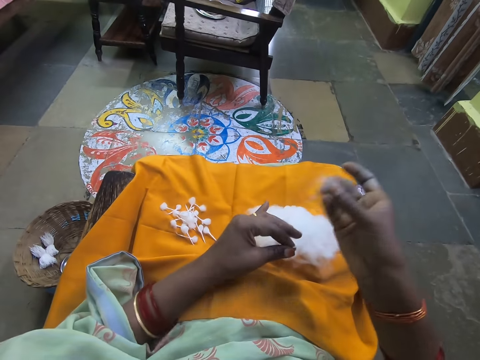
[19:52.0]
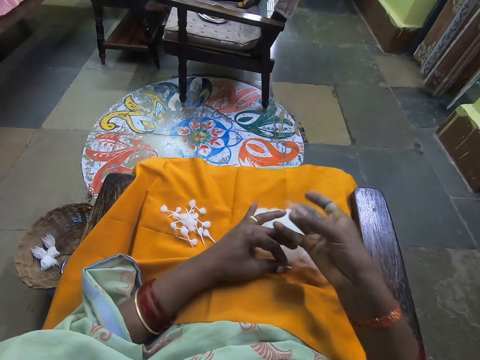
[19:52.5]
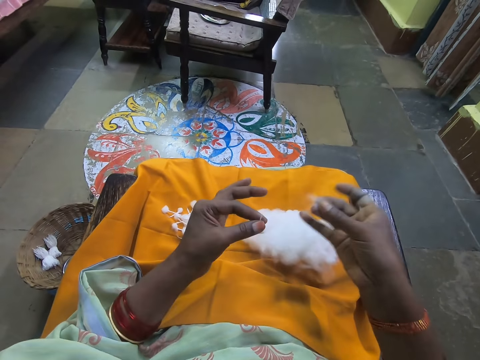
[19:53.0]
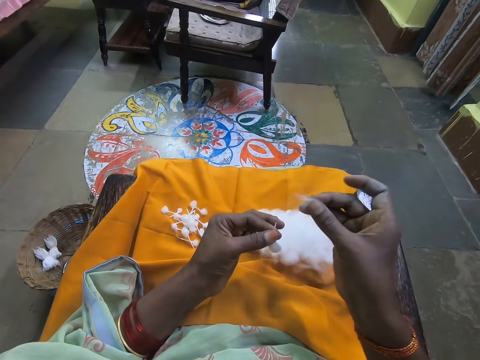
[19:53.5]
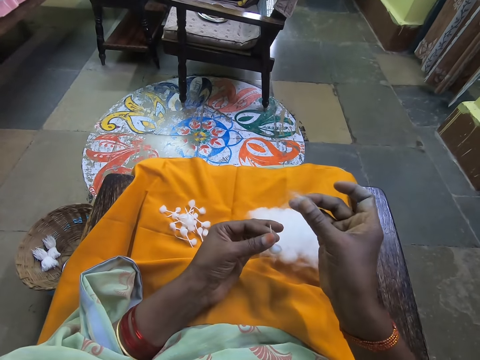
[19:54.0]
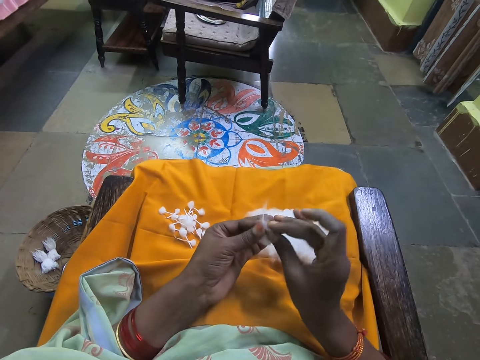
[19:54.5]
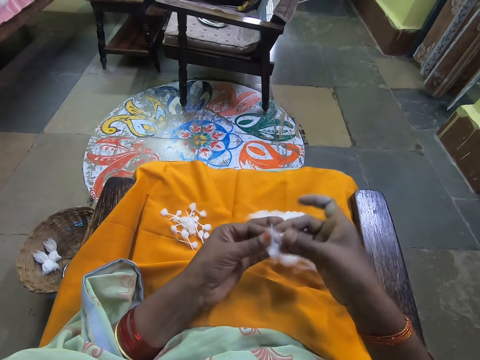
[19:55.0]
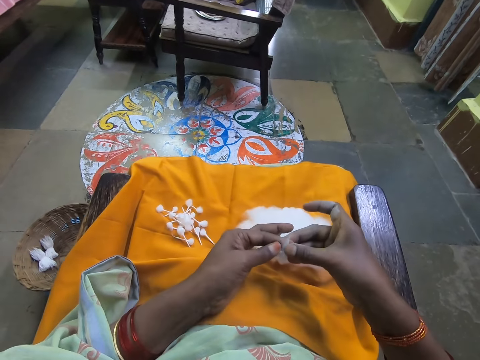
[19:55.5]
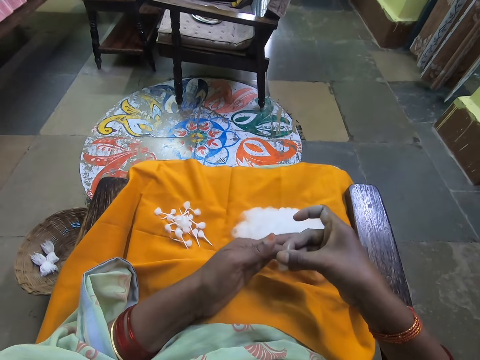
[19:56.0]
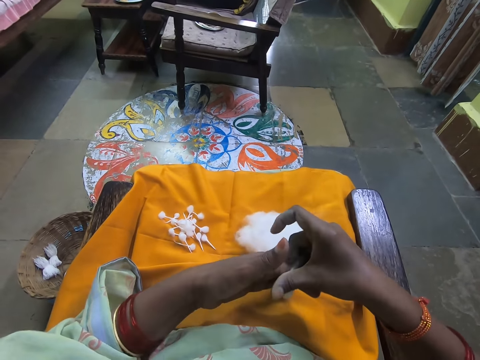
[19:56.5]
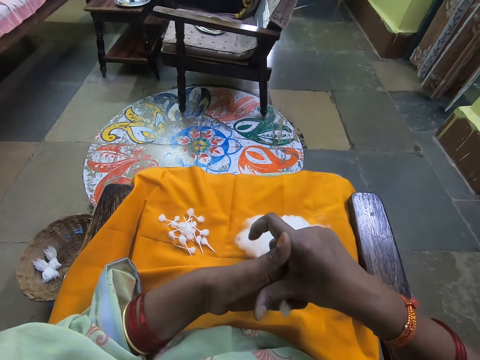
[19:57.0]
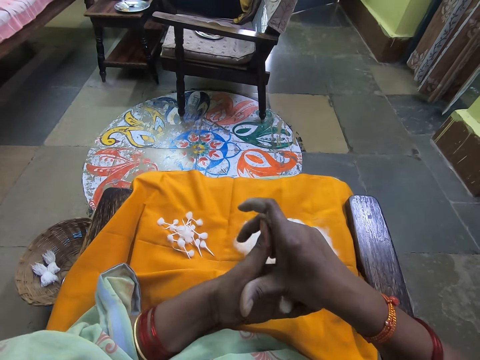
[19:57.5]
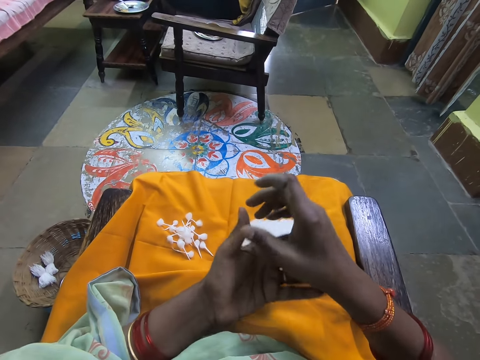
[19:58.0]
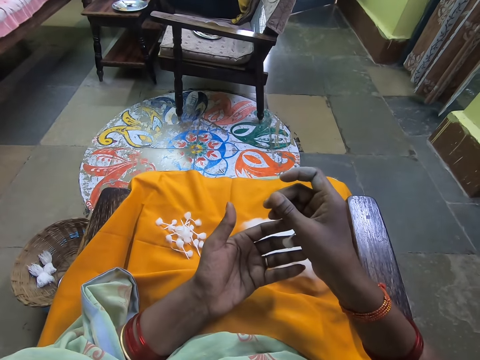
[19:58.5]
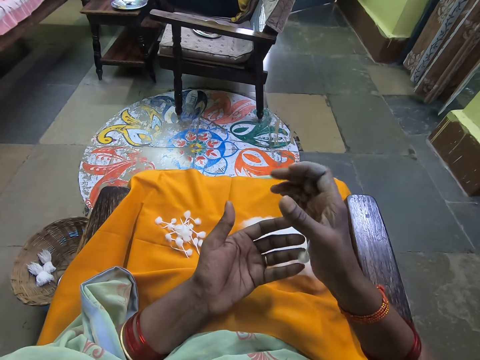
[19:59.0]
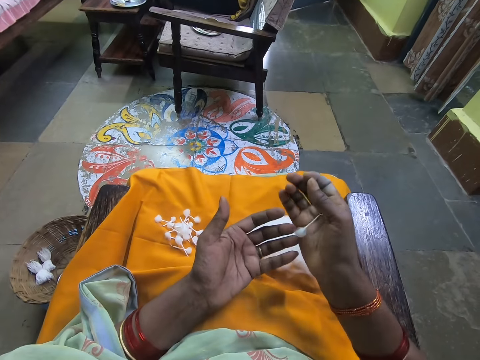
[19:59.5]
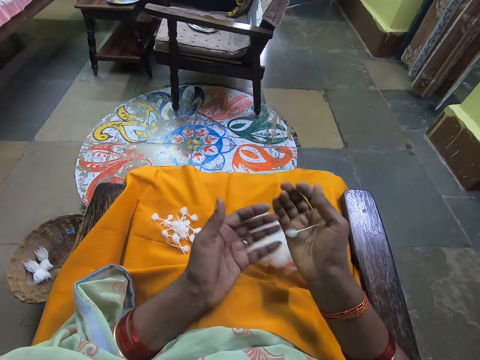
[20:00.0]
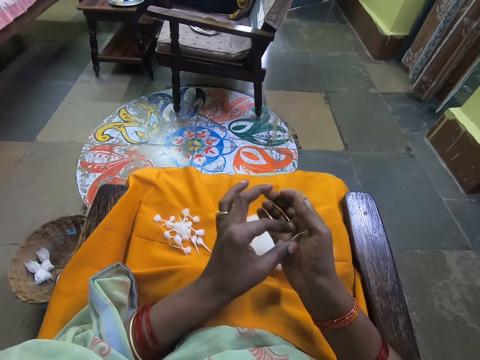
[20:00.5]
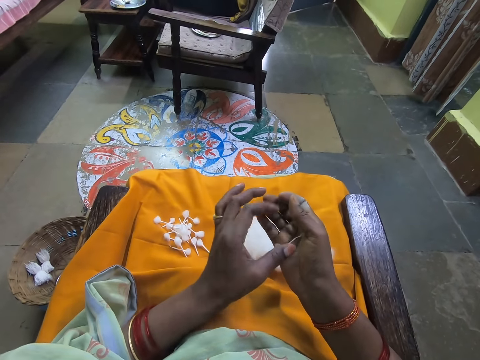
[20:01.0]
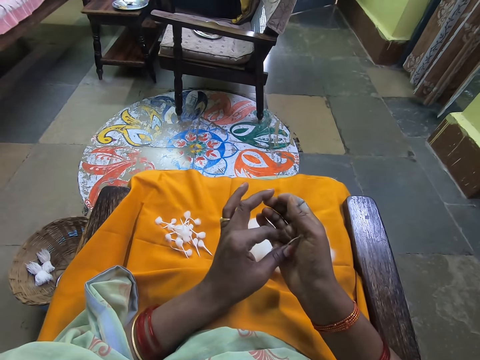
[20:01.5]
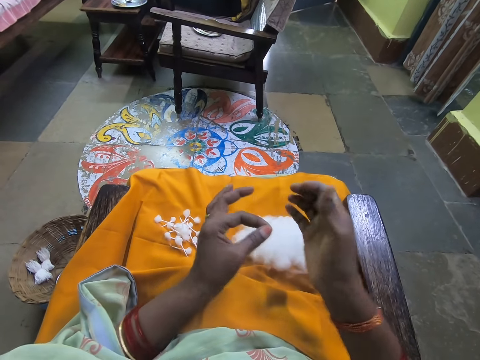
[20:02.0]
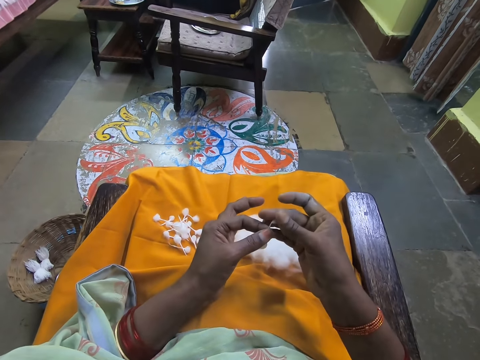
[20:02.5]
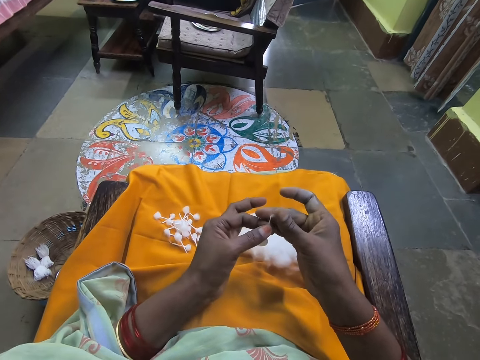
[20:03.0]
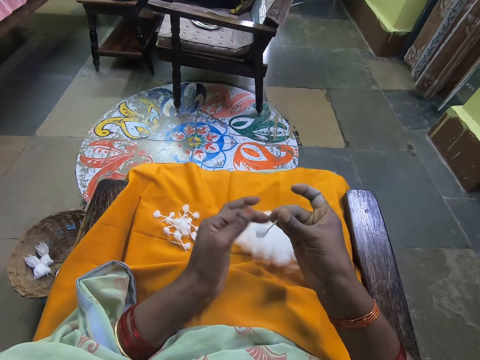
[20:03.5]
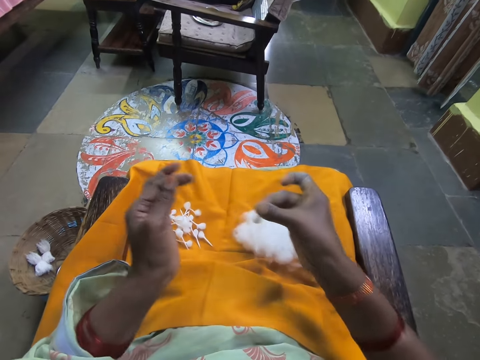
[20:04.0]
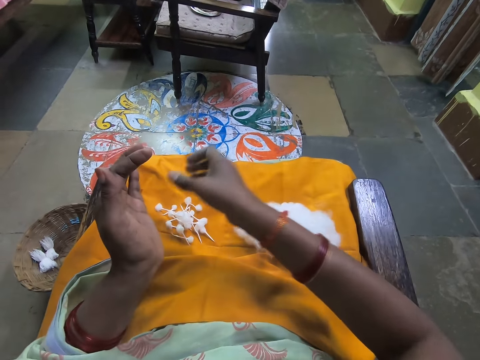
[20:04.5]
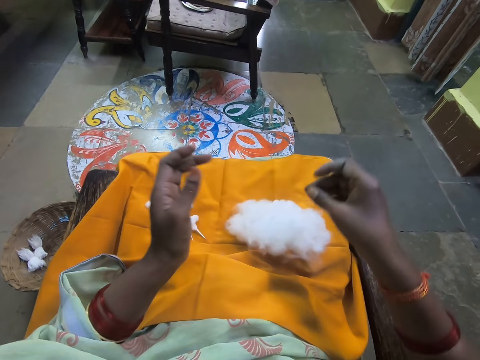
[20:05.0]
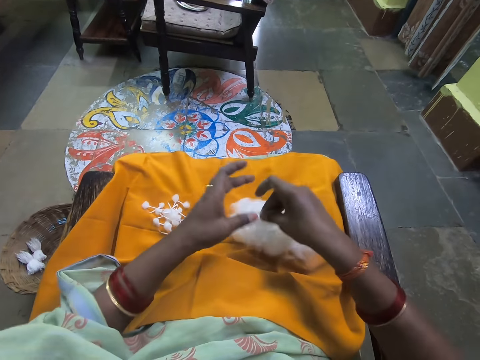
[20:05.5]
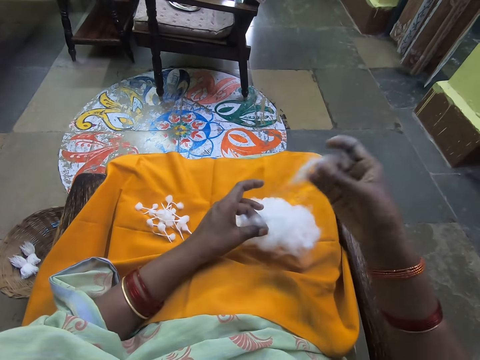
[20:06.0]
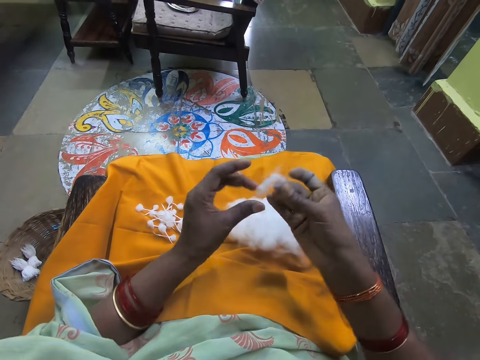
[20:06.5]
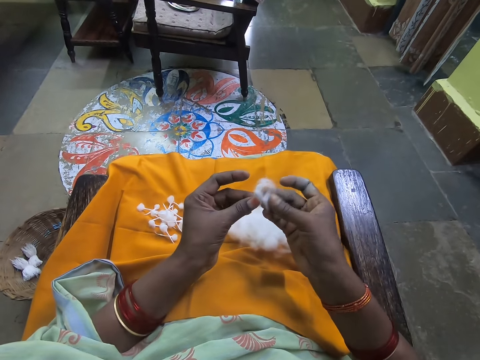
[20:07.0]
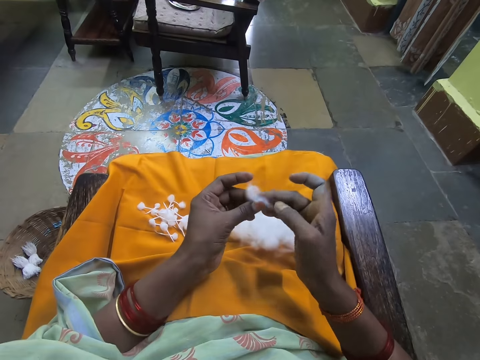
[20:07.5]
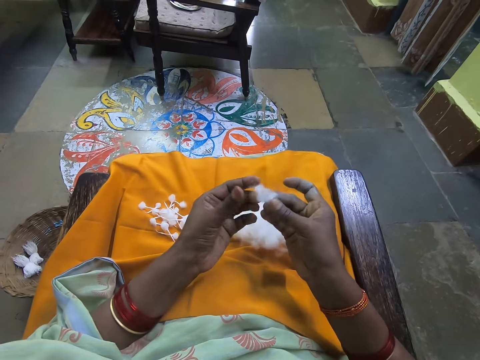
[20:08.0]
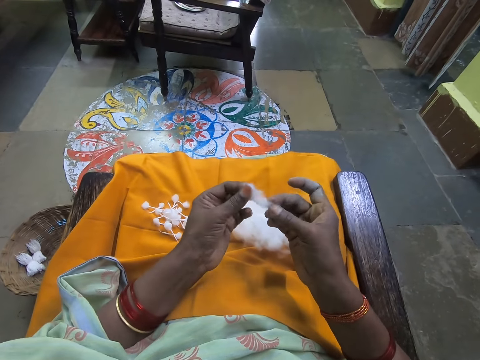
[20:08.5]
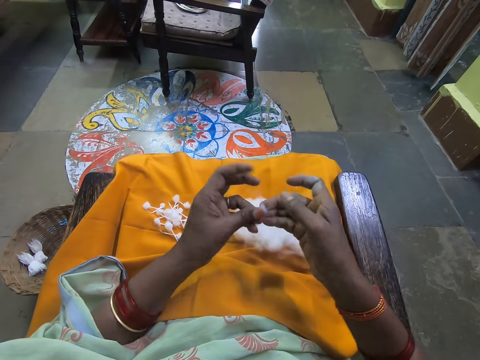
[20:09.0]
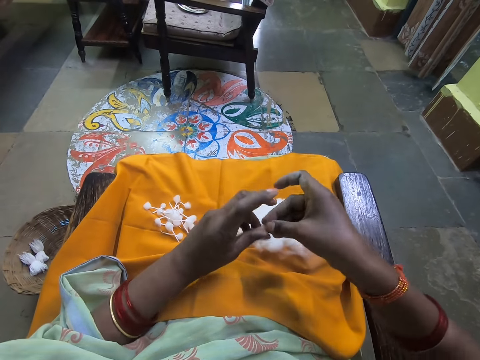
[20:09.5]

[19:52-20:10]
The camera wearer picks some cotton wool from the cotton wool in her right hand with her left hand. She places the cotton wool on her lap with her left hand. She adjusts the cotton wool on her lap with her right hand. She rolls the cotton wool in her right hand with the cotton wool in her left hand into a cotton wick. She places the cotton on the cotton. She adjusts the cotton wick with both hands. She places the cotton on the other hand. She places the cotton wick on her lap with her right hand. She places her left hand on the ball of cotton wool on her lap. She pinches the cotton with hands. She picks some cotton wool from the ball of cotton wool on her lap with her right hand. She rolls the cotton wool with both hands. She folds the cotton with both hands.

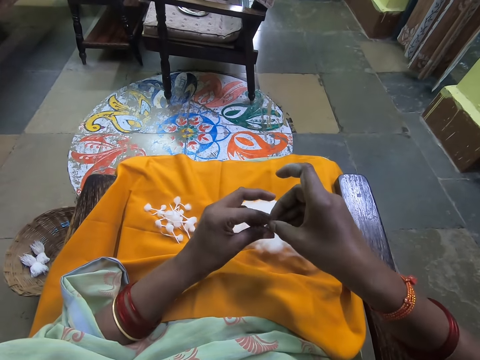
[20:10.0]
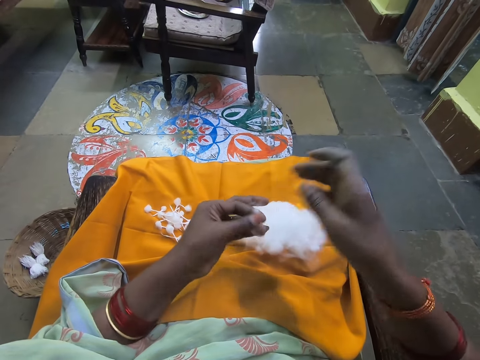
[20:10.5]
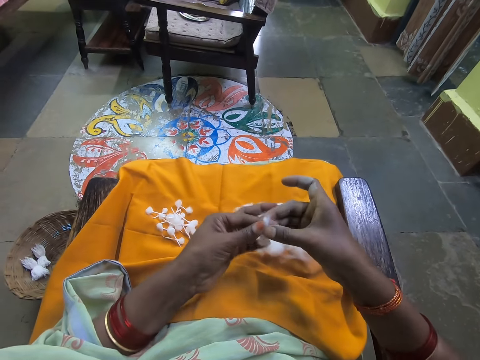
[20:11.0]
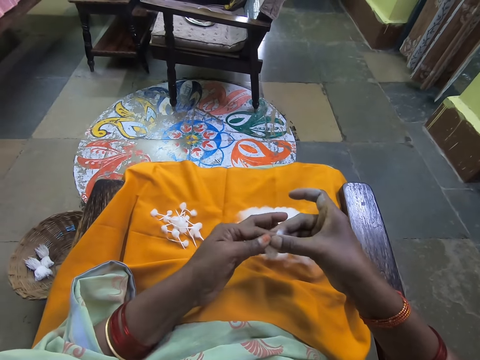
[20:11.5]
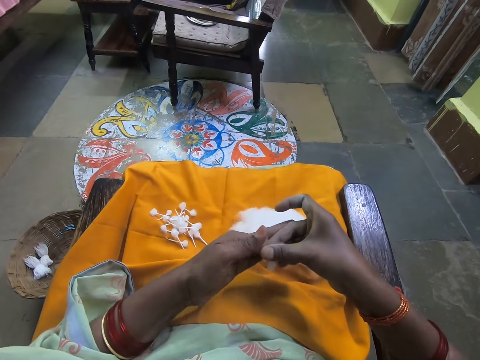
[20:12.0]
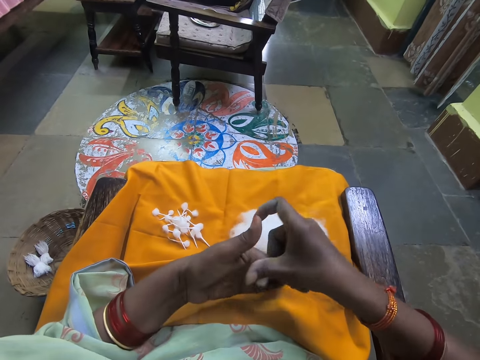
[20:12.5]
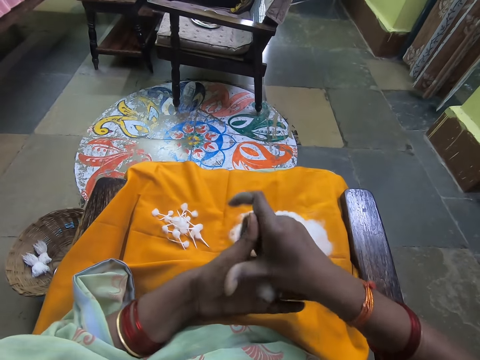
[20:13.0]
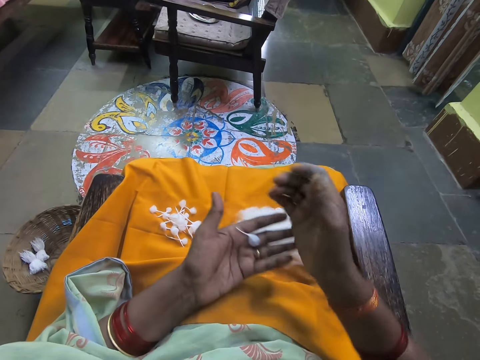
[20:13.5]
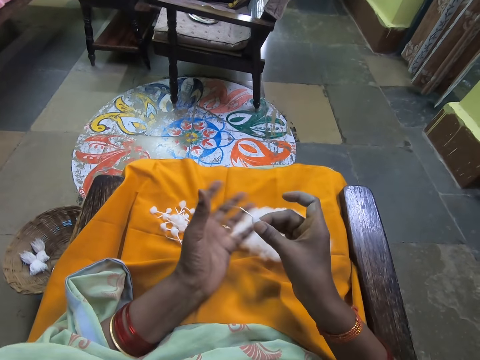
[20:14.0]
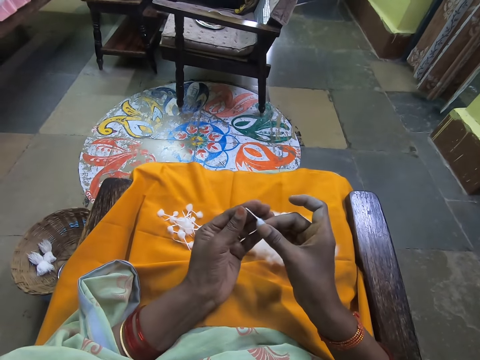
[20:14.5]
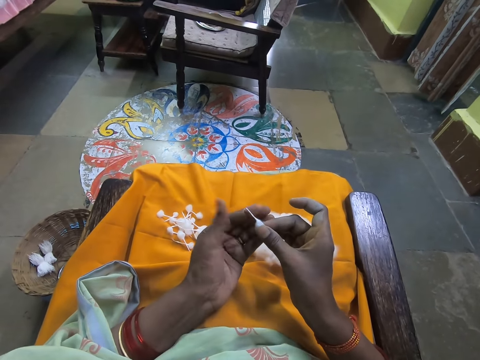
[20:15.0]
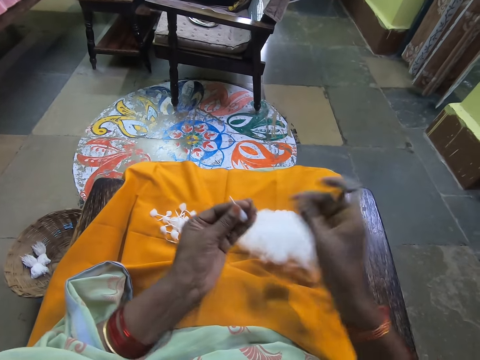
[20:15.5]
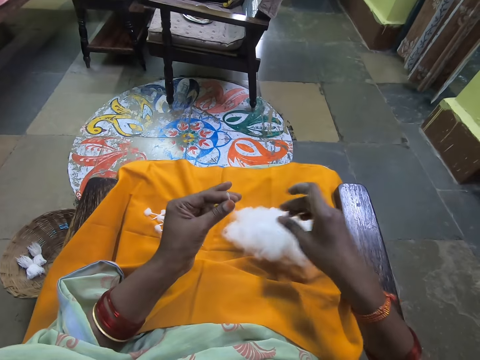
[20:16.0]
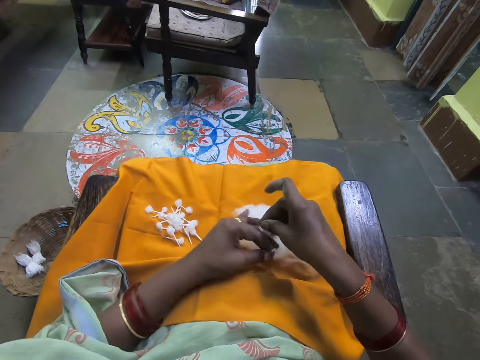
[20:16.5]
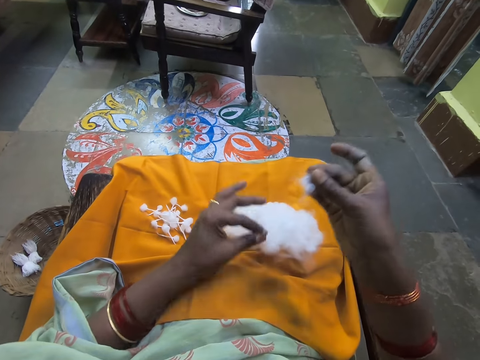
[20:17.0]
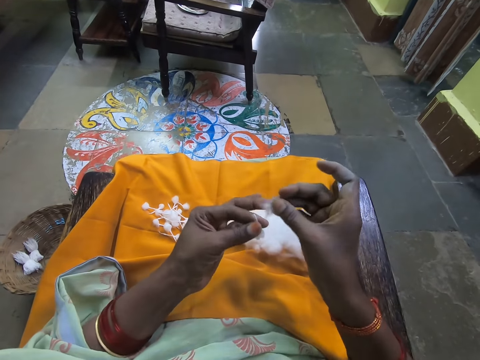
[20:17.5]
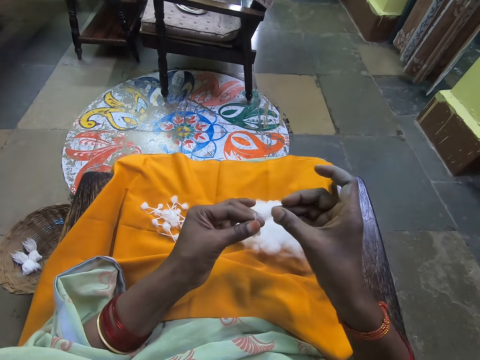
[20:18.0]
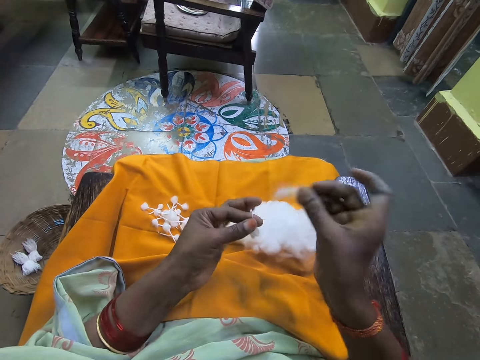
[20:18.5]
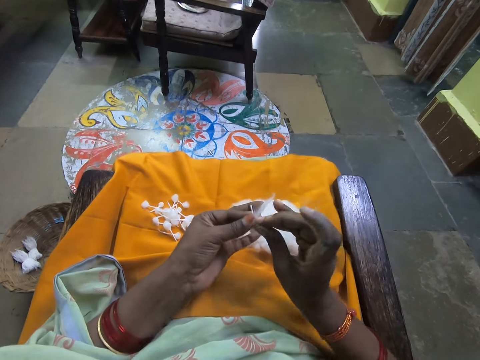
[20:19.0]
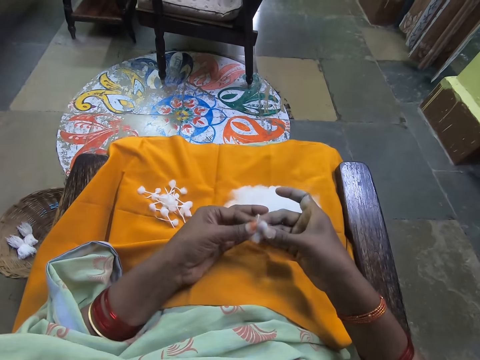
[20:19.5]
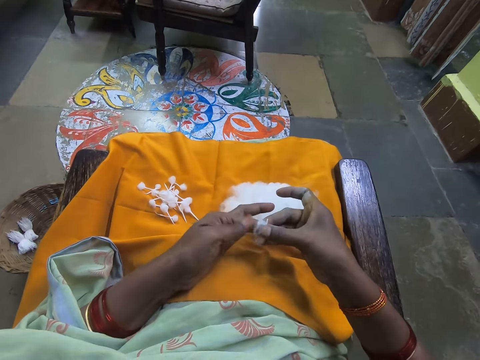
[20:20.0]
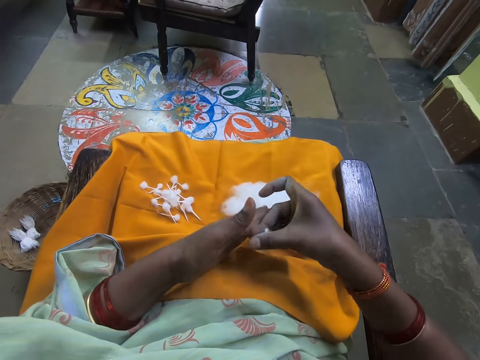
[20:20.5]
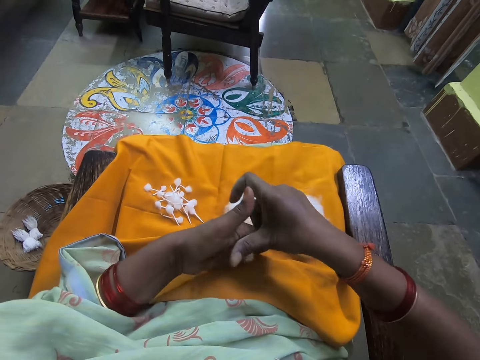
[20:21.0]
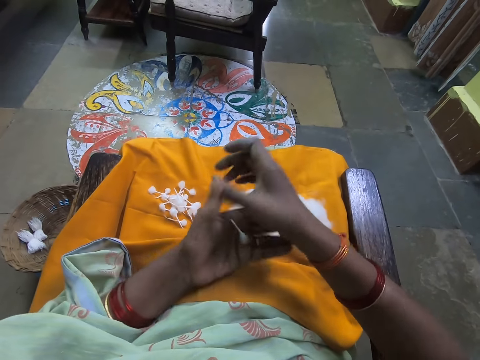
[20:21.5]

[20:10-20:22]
The camera wearer rolls cotton with hands. She places the cotton on the other hand. She adjusts the cotton wool with both hands. She places her left hand on the ball of cotton wool on her lap. She picks some cotton wool from the ball of cotton wool on her lap with her right hand. She pinches the cotton with hands. She adjusts the cotton wool with both hands. She places the cotton on the cotton. She rolls the cotton wool in her right hand with the cotton wool in her left hand into a cotton wick.
